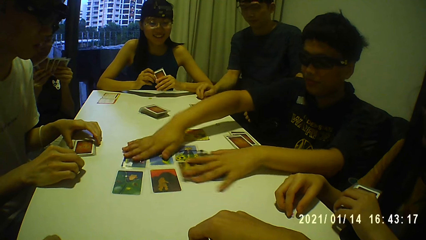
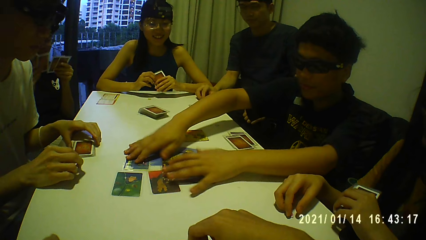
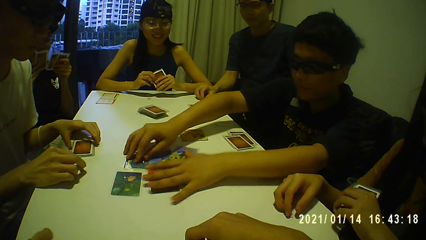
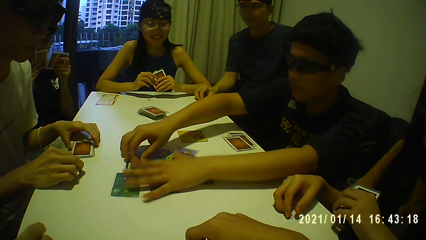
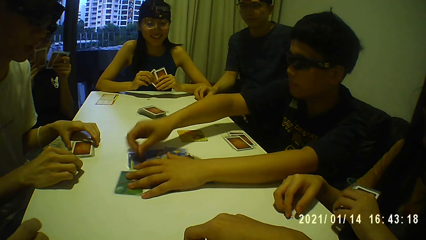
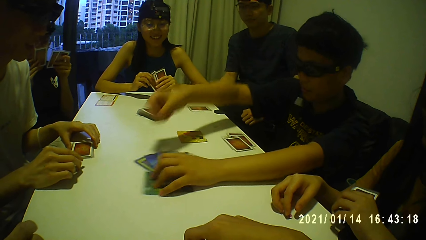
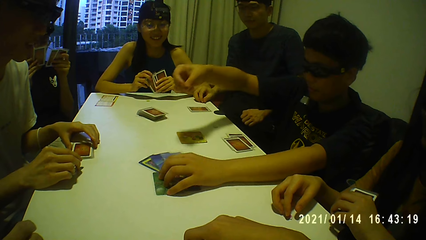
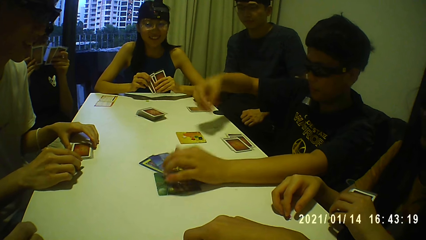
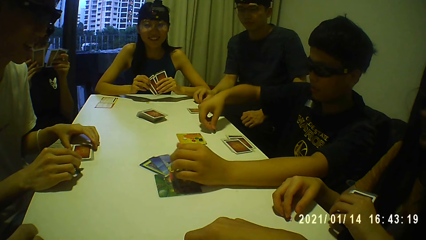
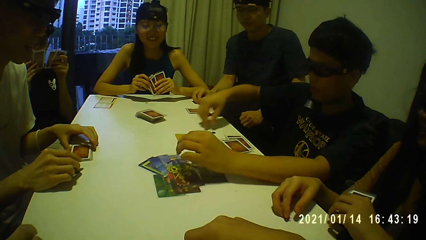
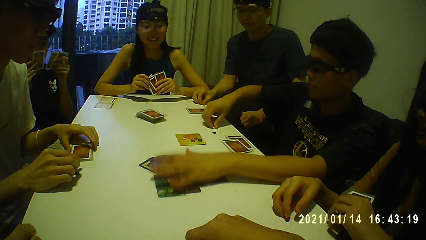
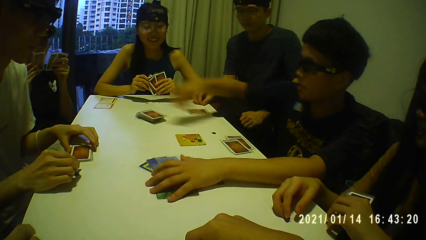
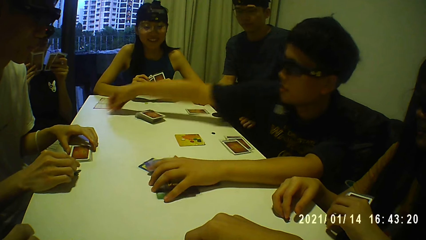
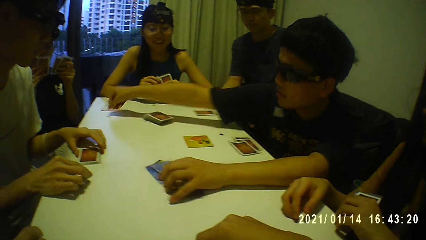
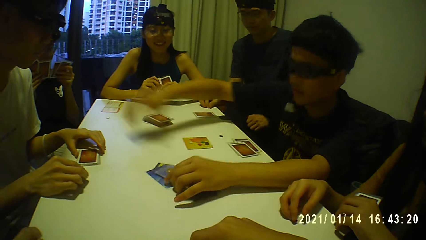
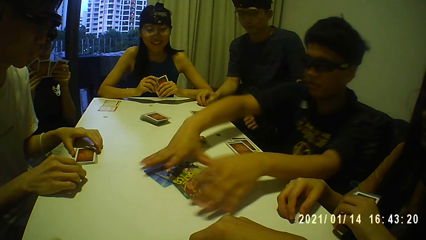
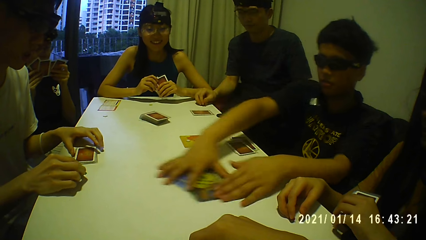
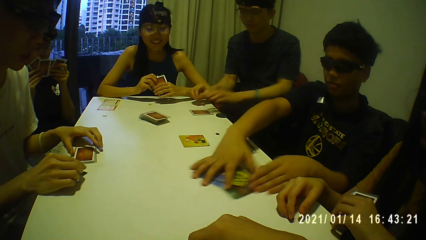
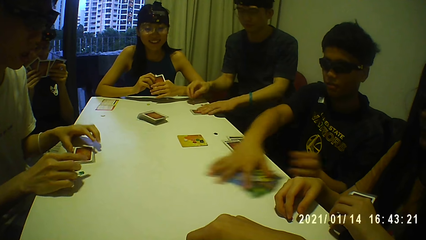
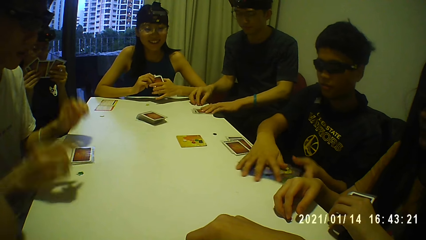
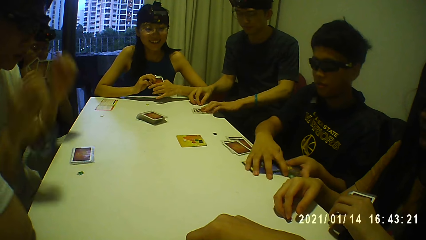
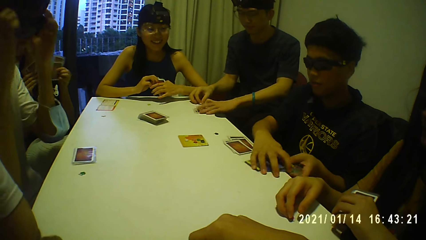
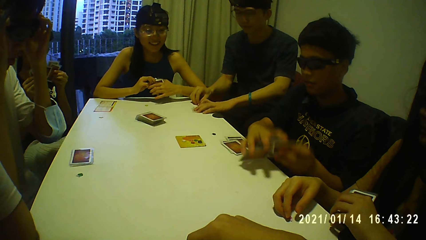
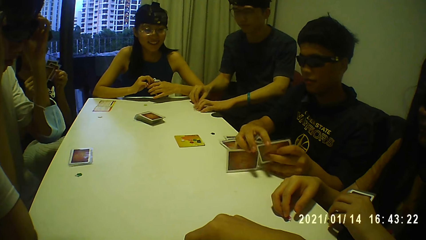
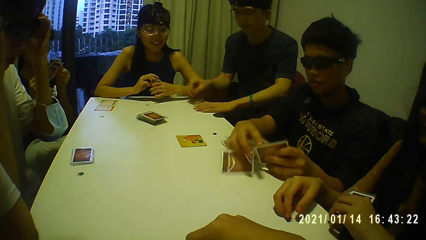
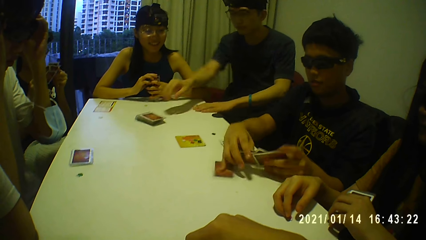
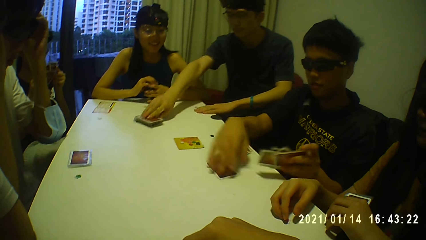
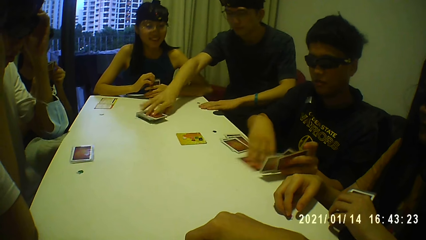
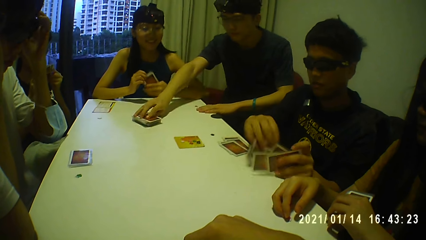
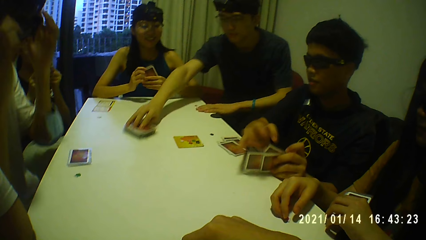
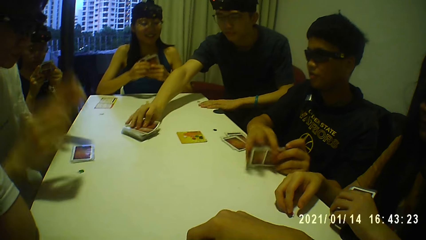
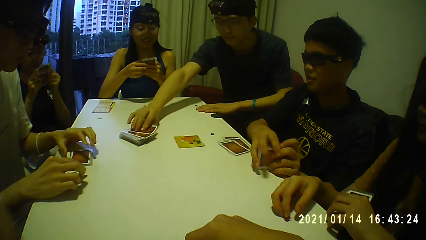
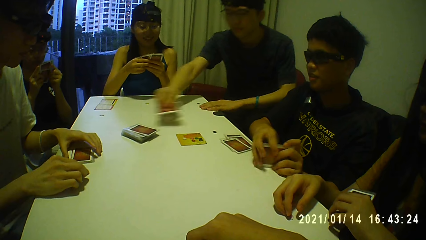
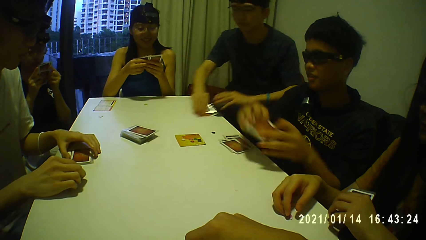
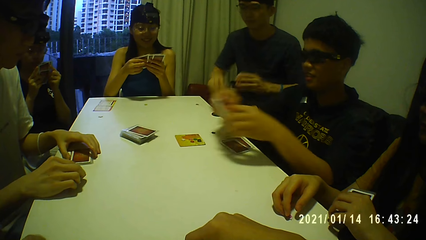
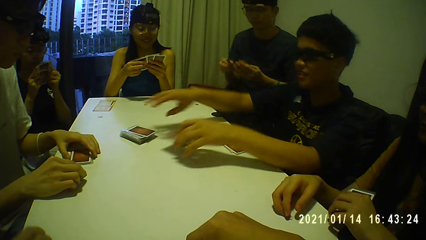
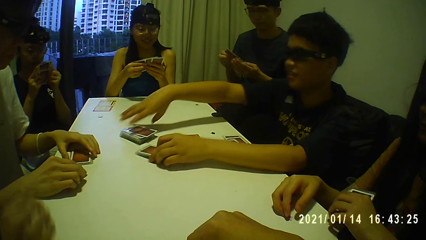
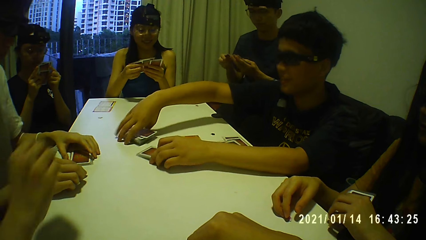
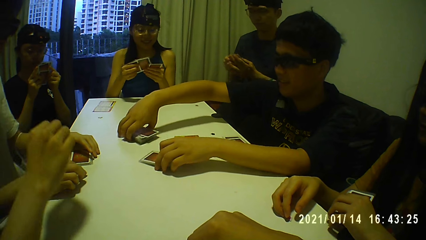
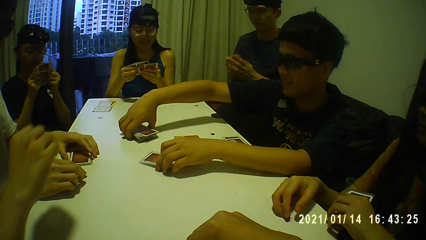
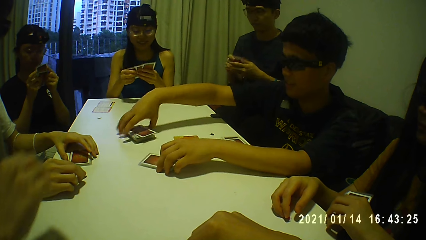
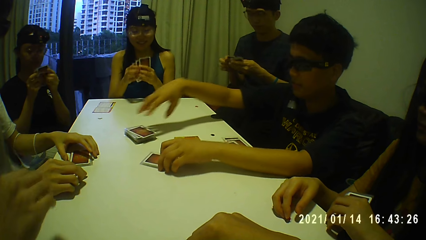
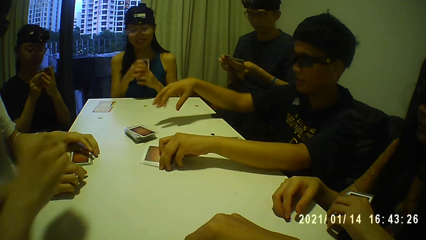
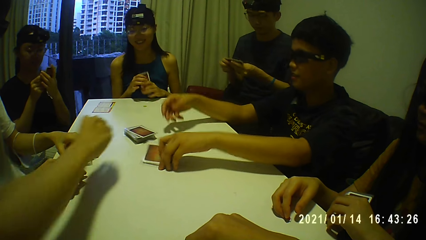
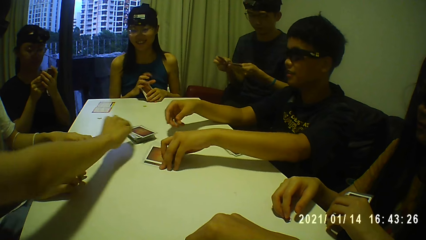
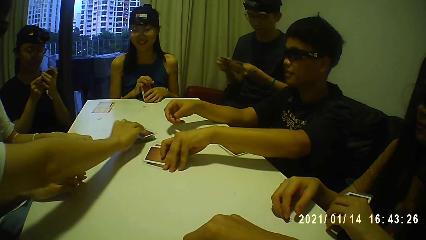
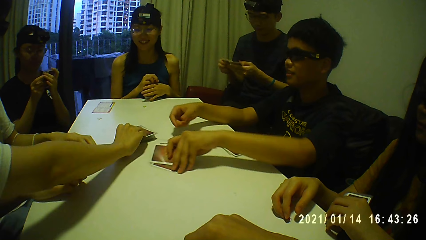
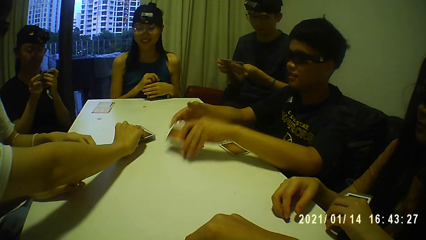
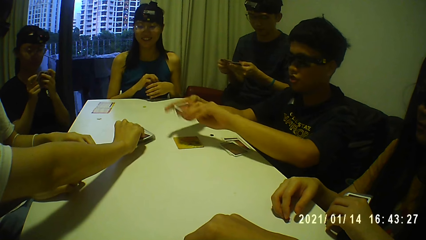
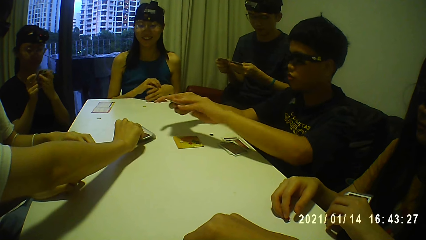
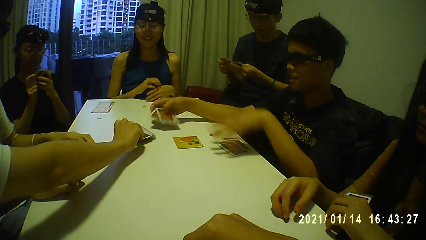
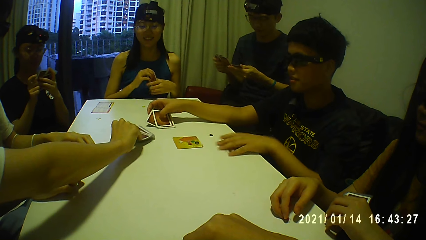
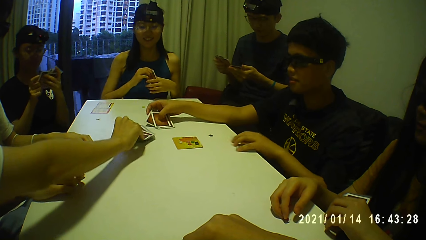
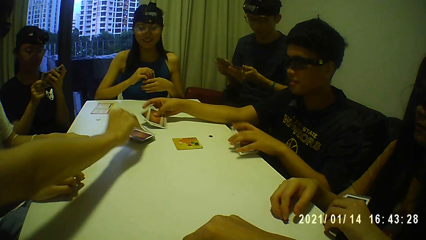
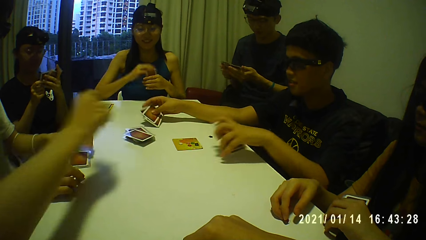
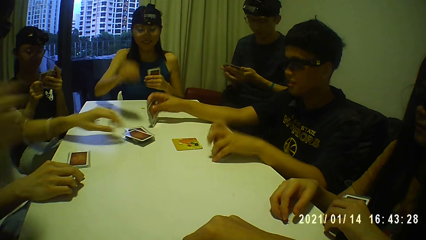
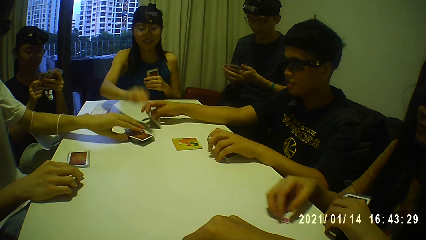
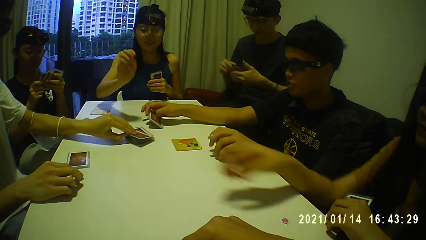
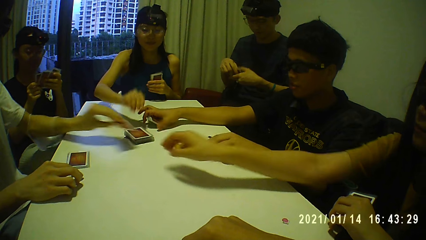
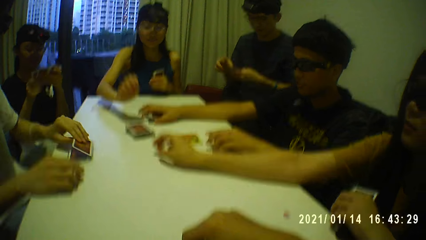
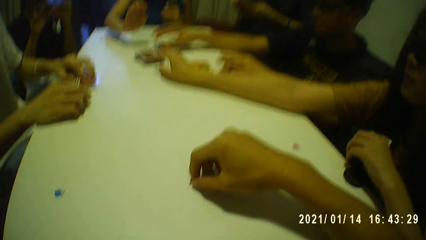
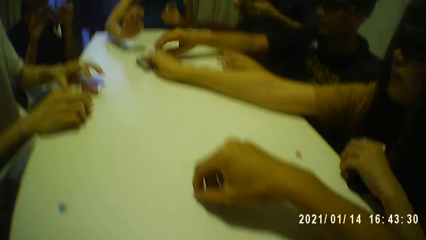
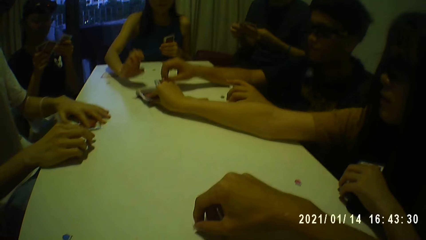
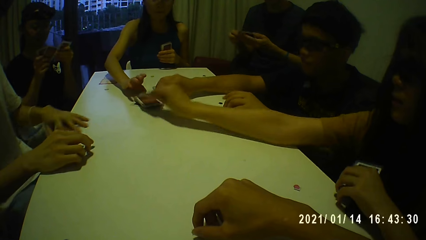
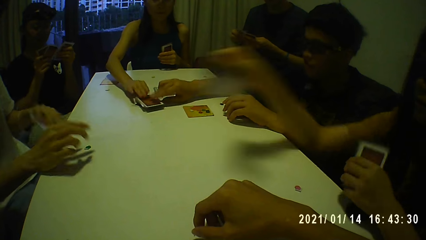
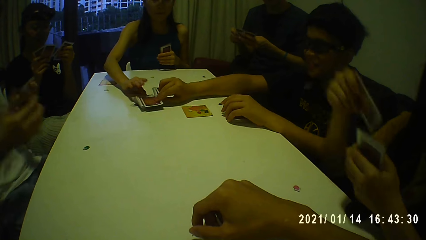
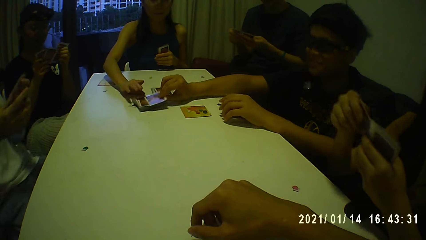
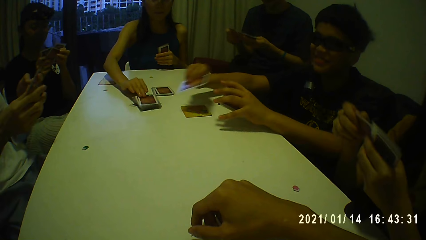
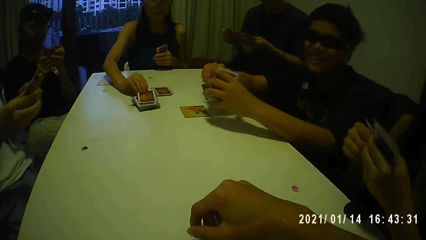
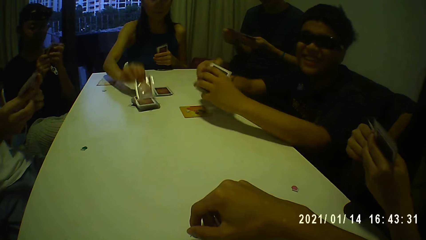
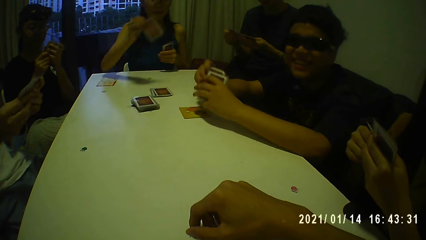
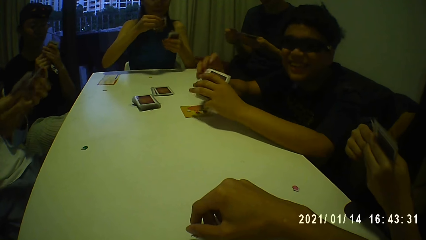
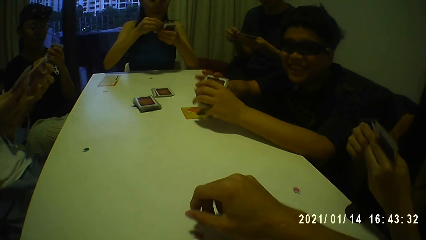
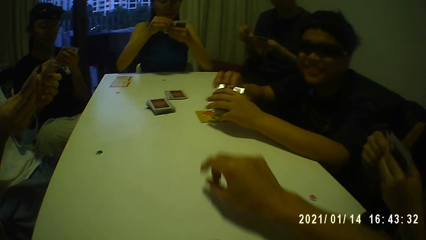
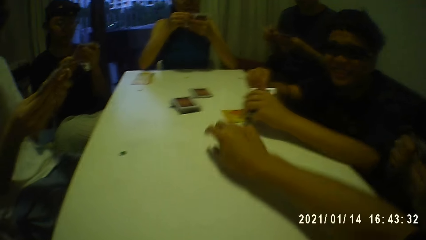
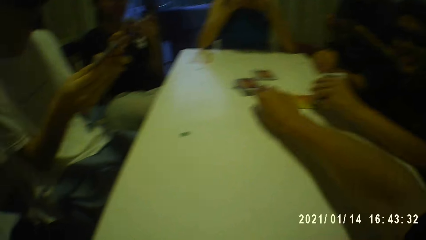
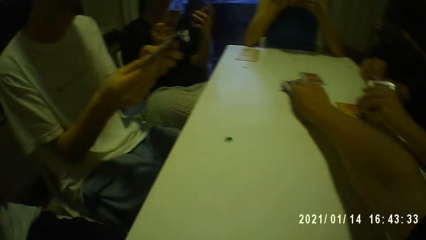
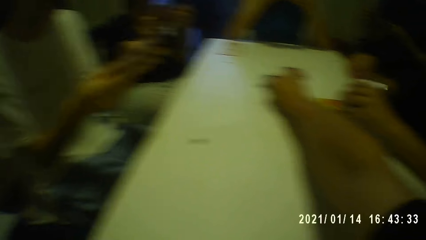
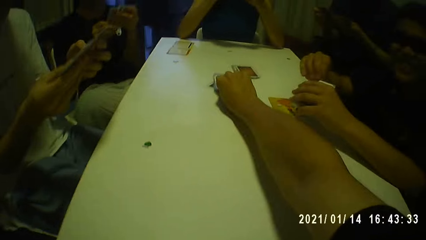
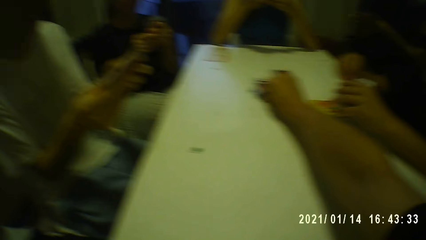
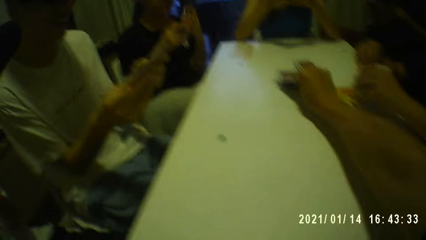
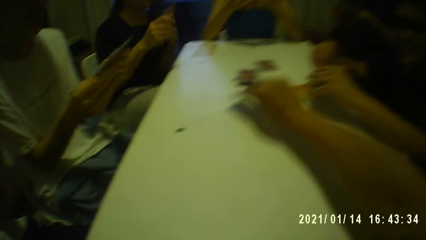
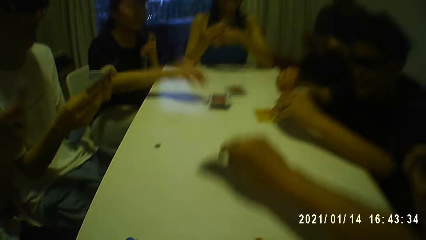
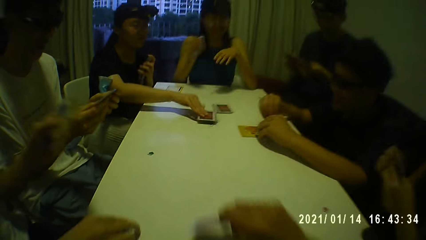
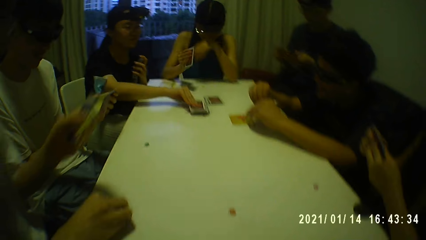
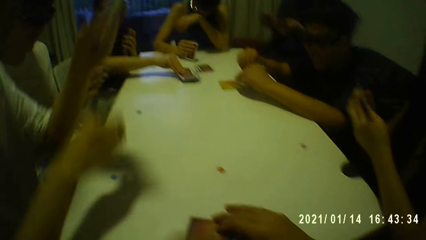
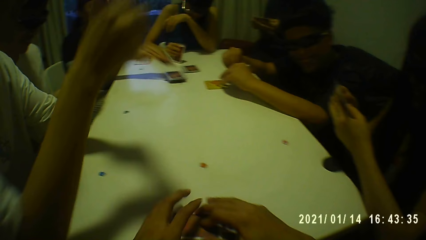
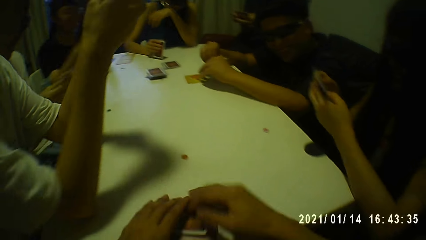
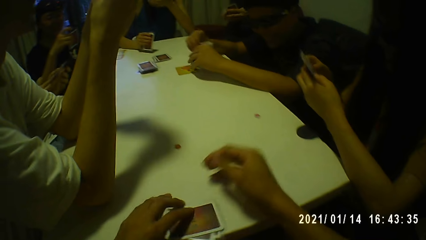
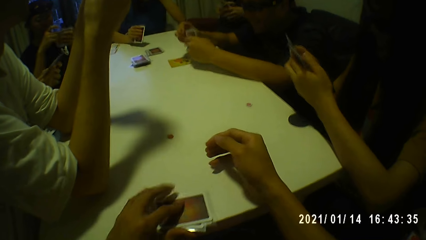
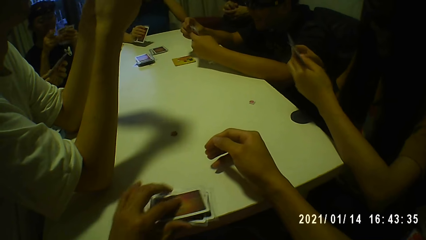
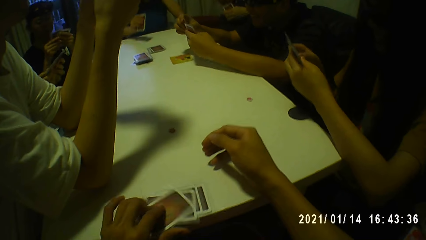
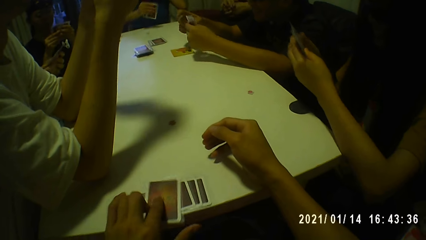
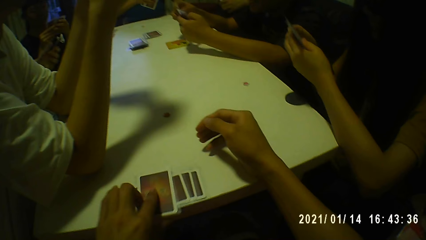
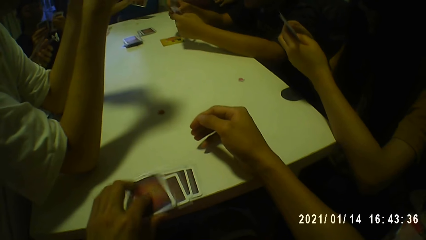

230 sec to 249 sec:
A person collects the cards from the table. The camera wearer picks up another card on the table with his right hand. He picks up his cards on the table with his left hand.
